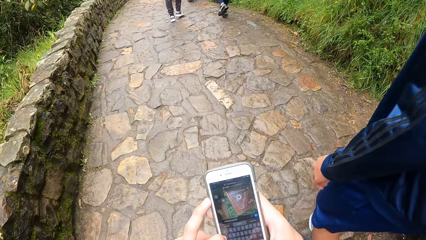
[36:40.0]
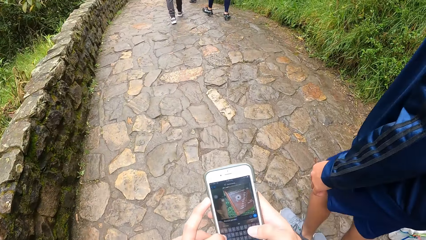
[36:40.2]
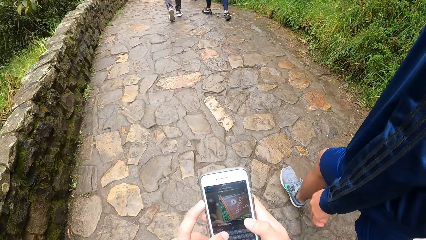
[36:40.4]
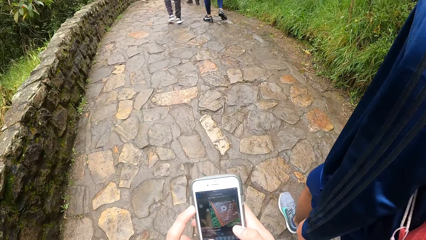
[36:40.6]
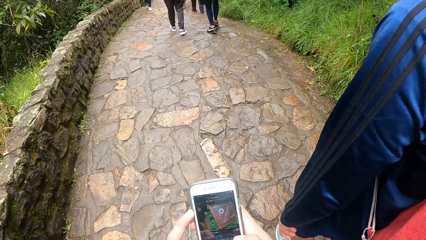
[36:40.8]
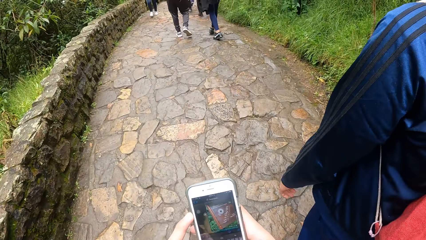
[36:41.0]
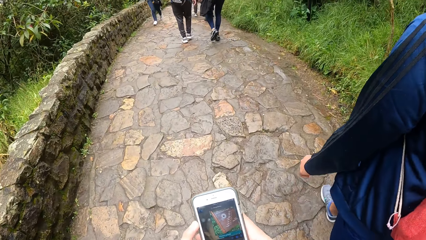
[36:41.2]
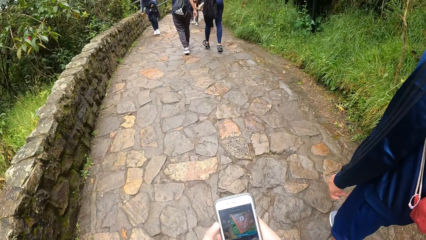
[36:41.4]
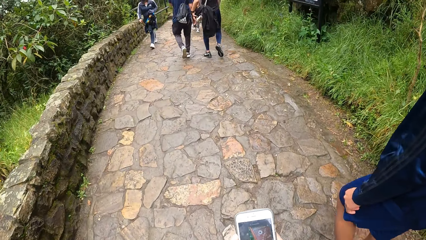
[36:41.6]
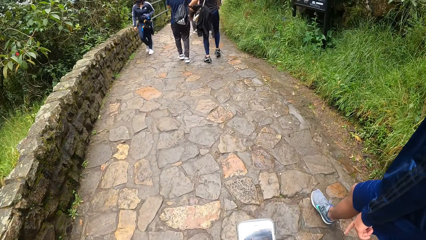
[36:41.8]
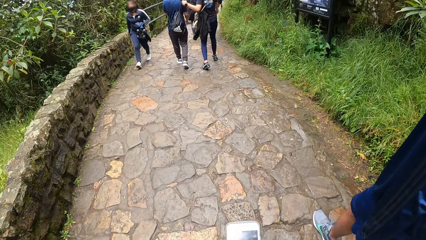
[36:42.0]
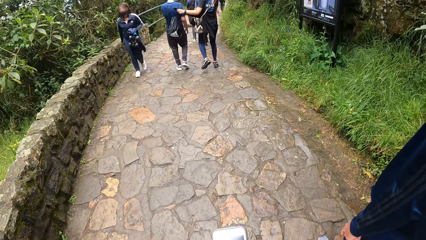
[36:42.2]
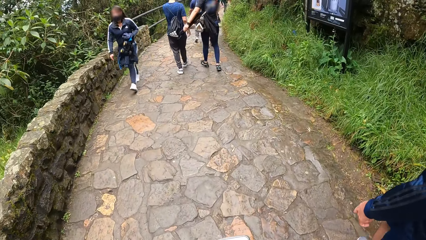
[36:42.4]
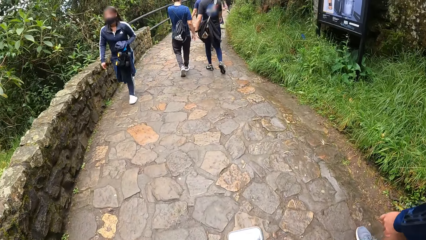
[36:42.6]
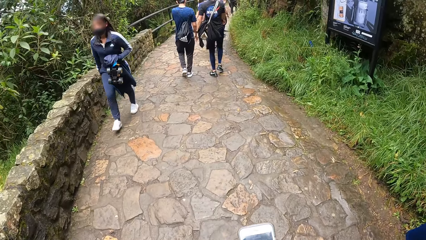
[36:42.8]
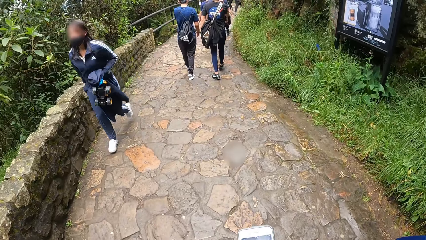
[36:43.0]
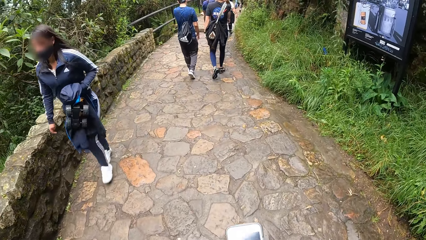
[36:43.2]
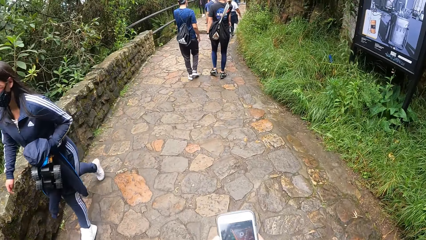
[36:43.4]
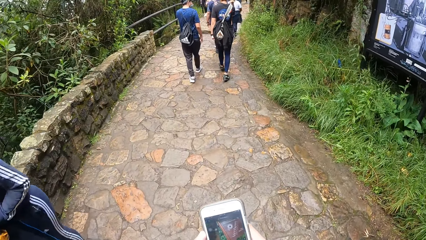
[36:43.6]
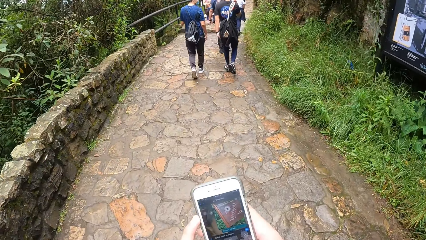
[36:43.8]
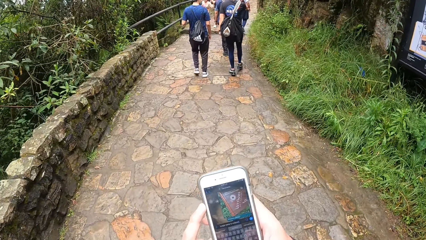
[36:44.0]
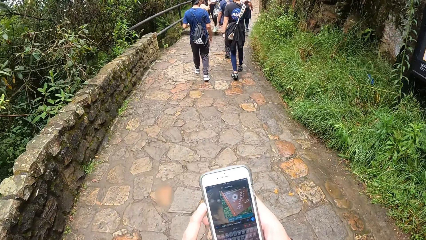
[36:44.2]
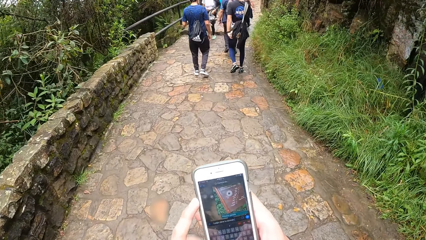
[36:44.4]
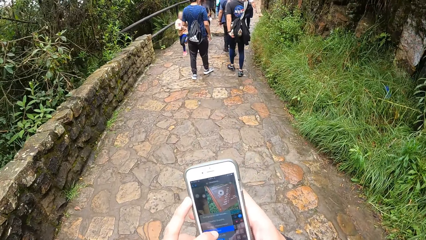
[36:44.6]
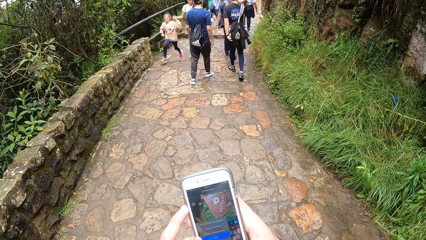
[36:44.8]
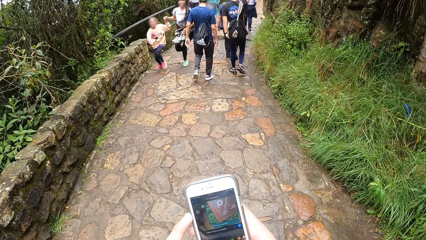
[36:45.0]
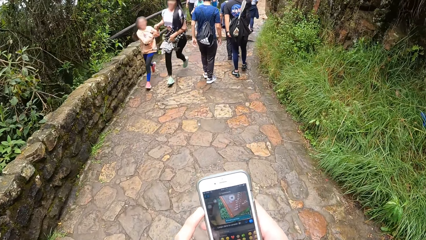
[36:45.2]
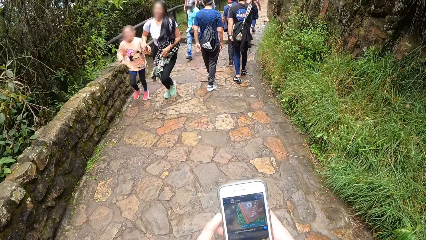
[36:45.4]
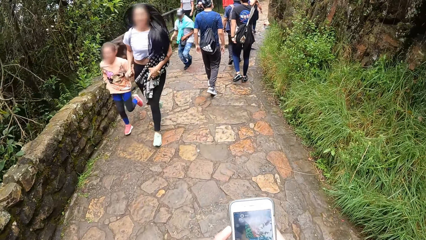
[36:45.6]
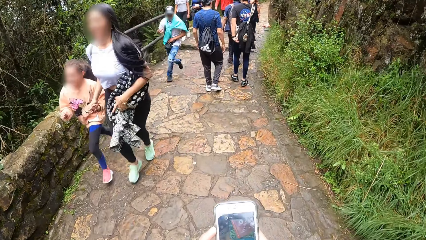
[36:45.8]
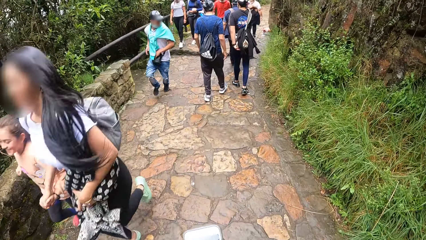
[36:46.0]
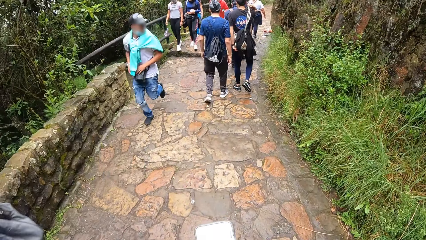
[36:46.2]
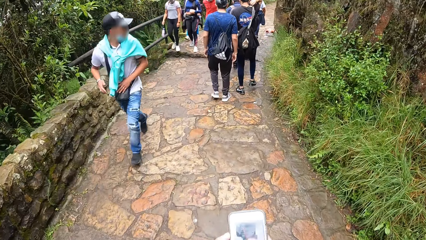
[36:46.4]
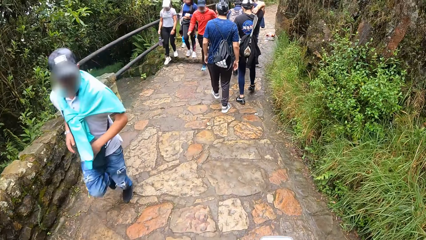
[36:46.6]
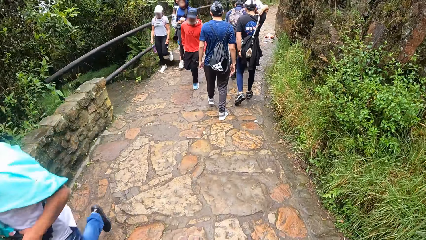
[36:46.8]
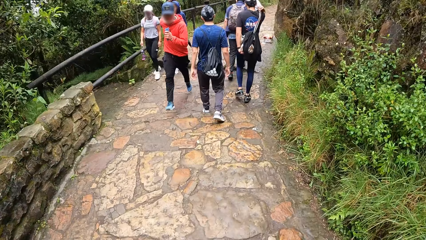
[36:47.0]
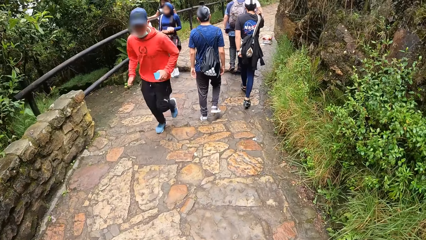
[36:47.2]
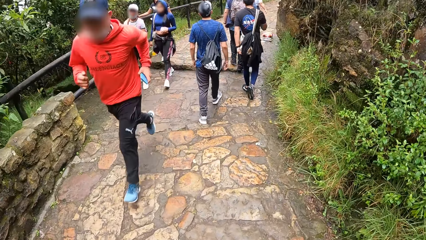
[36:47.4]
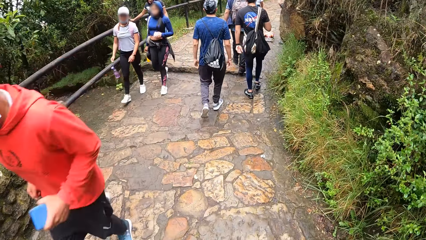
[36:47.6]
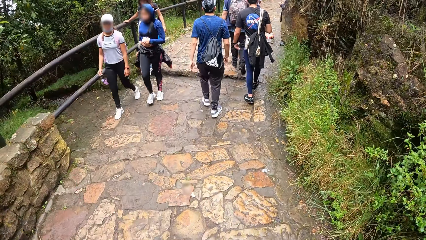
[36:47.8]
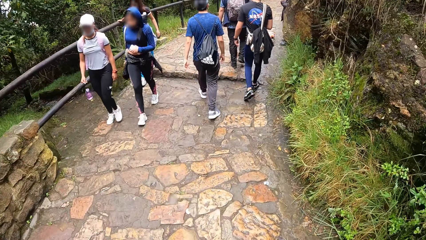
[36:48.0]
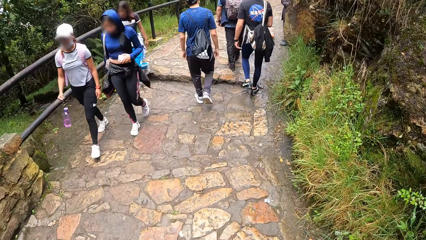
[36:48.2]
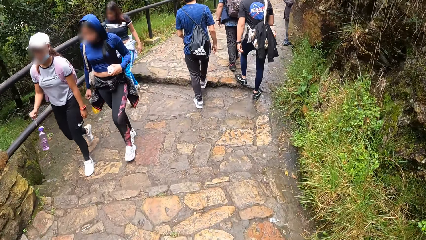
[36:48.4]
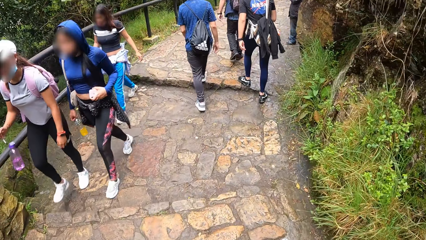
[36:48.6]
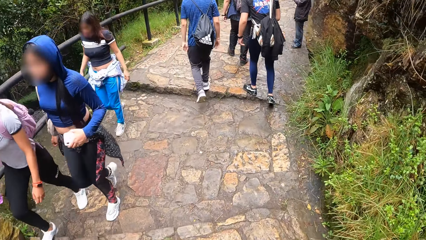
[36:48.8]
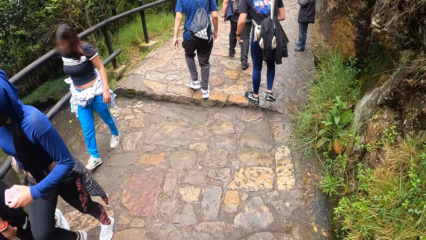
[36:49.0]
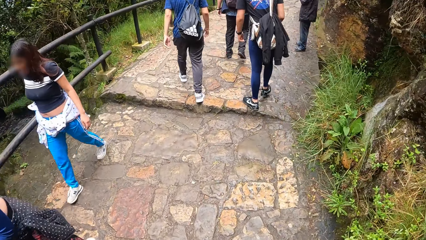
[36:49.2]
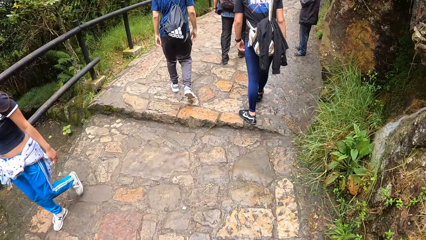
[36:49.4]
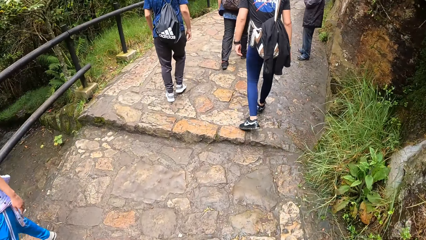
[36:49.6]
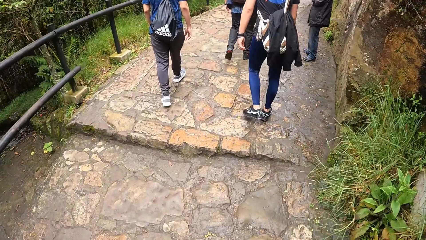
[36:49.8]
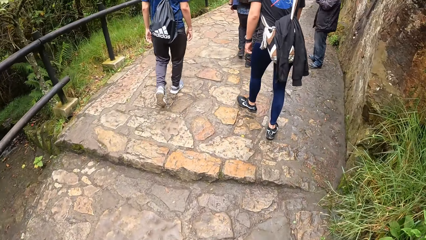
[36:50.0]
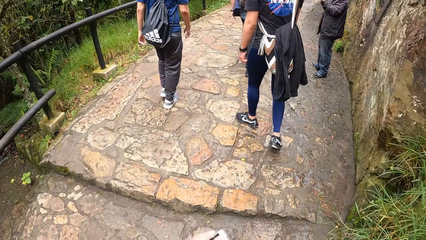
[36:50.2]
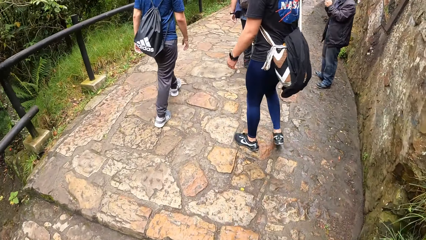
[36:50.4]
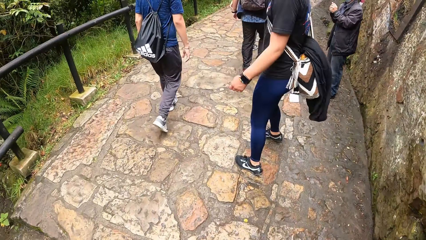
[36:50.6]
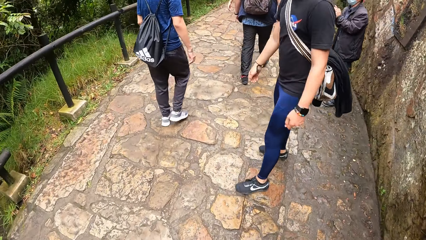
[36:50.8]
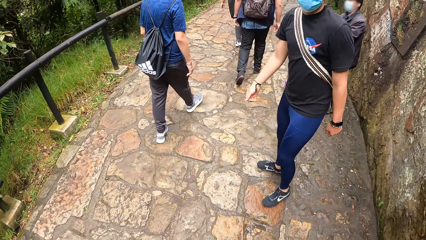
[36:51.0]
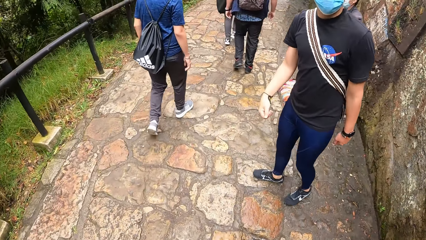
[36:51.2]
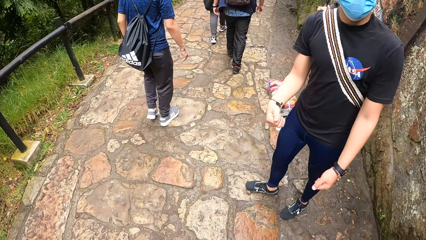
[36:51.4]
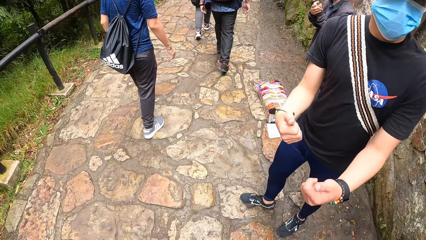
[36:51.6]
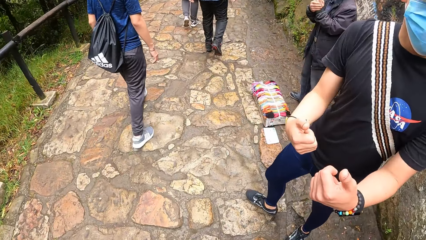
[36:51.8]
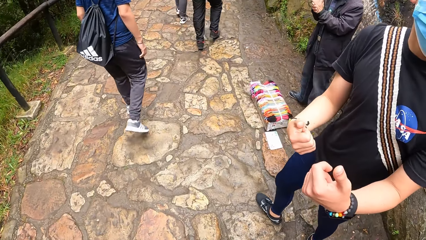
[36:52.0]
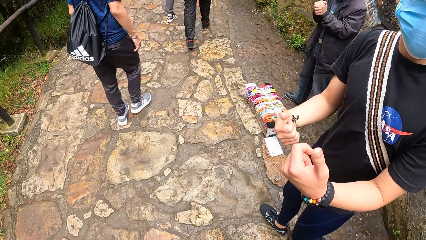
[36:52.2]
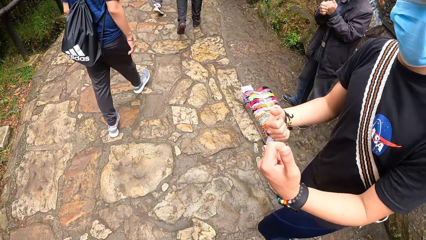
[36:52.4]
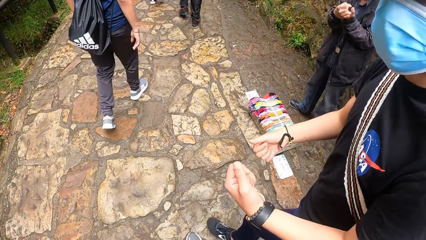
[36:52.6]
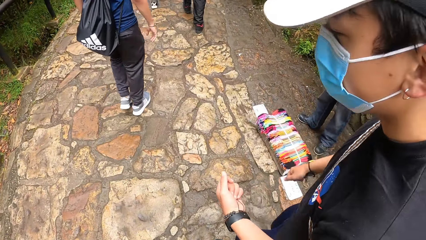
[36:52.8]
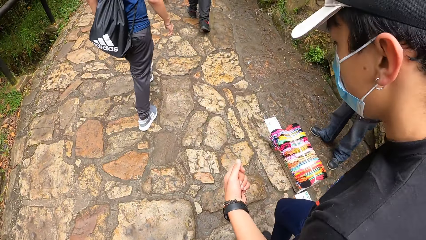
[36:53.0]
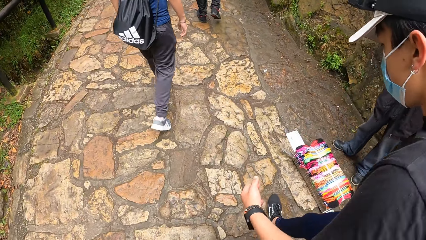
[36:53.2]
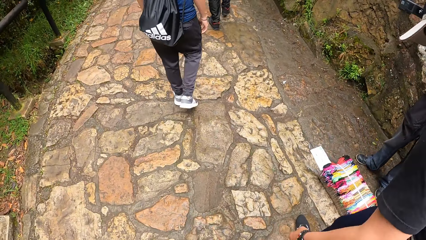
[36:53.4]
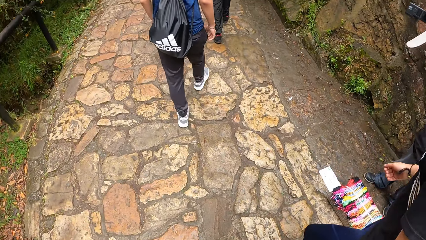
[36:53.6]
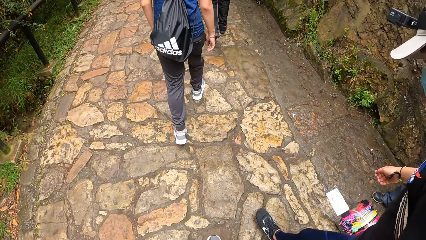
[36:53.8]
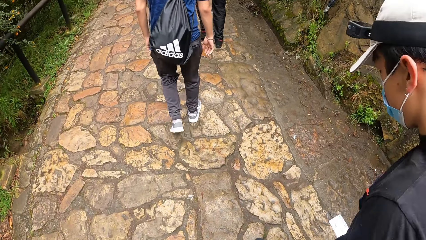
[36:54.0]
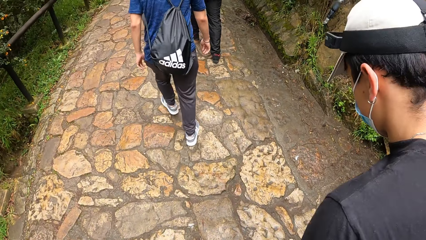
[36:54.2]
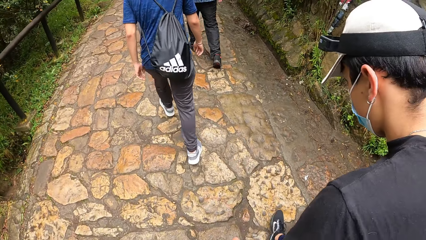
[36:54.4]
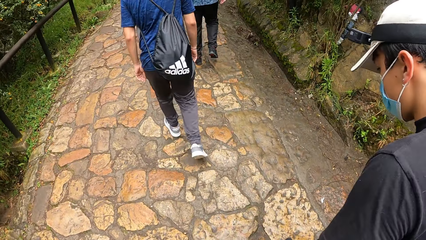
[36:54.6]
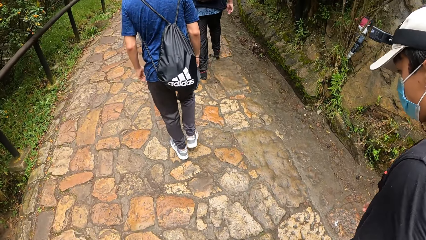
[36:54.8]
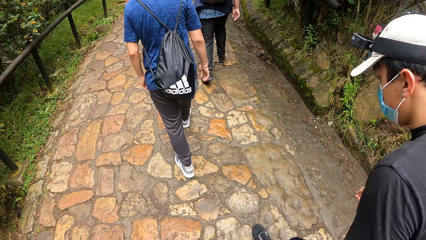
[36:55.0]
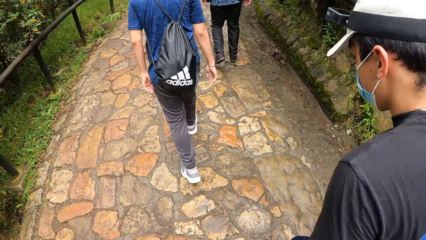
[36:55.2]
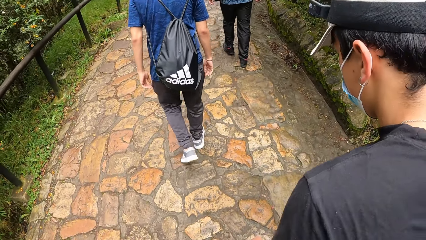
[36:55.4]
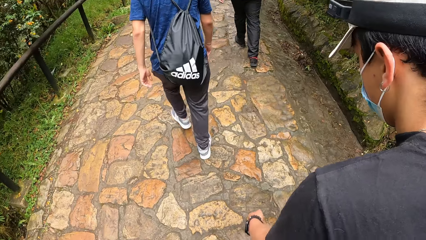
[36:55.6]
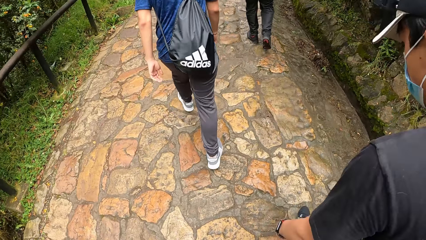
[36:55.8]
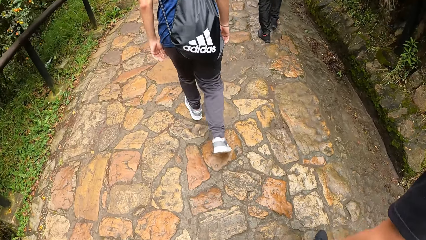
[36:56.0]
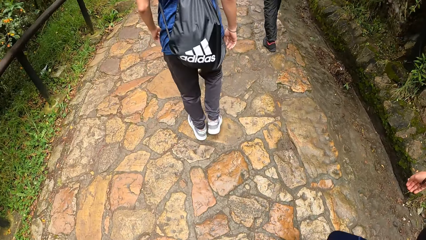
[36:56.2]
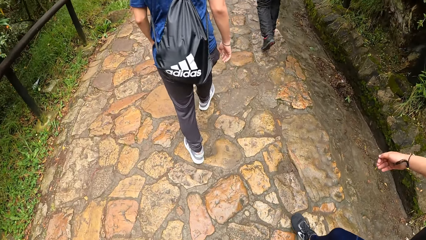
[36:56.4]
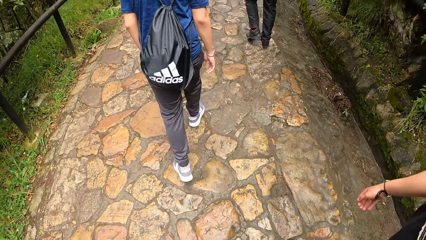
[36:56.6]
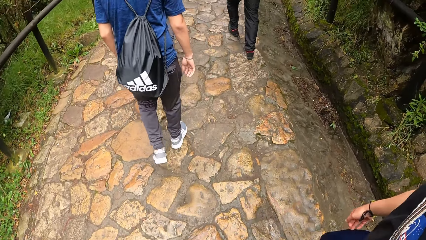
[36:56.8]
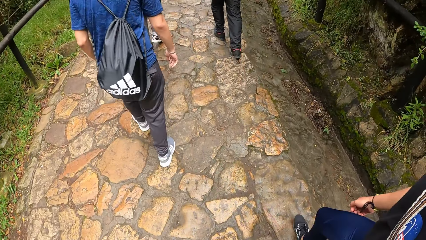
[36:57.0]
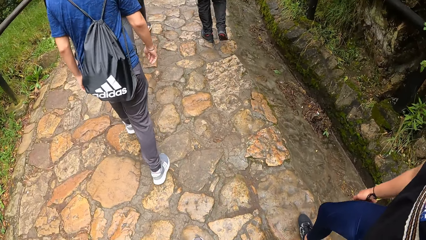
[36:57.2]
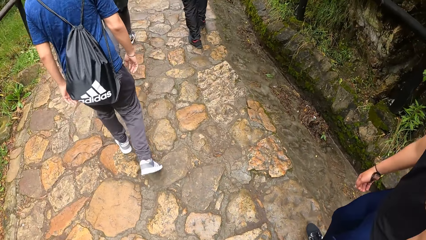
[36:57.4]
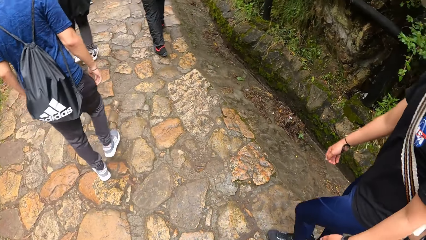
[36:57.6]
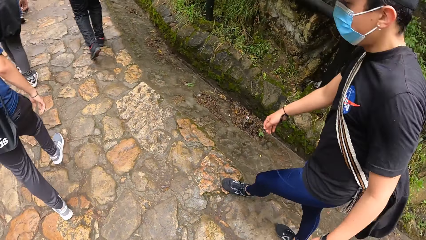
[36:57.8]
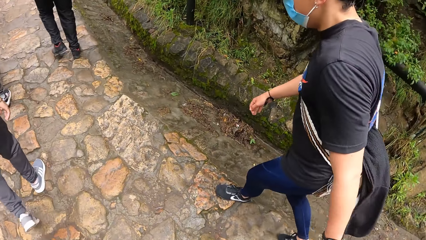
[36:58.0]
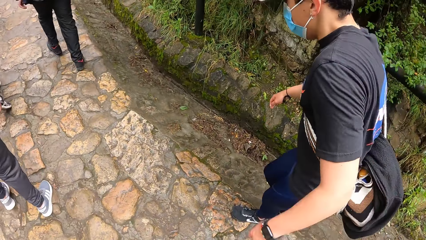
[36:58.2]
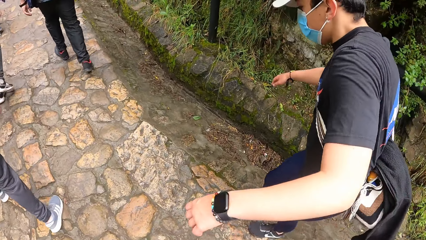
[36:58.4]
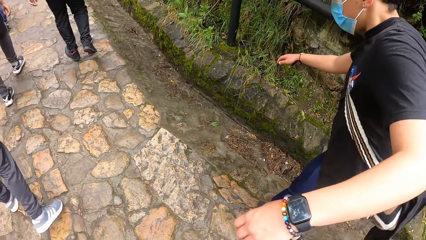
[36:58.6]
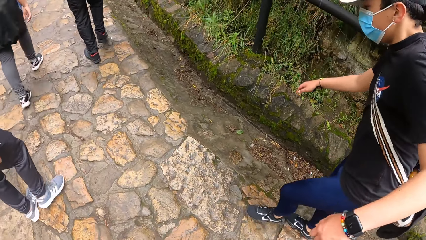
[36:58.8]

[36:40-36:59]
The camera wearer puts away the phone. A man waits for the camera wearer. The man interacts with another man and the camera wearer. The first man talks to the camera wearer.
